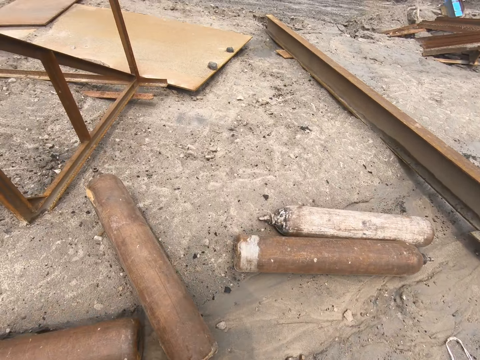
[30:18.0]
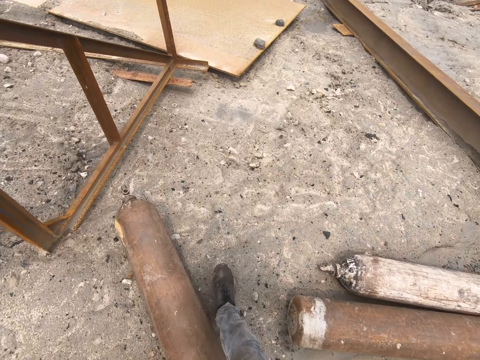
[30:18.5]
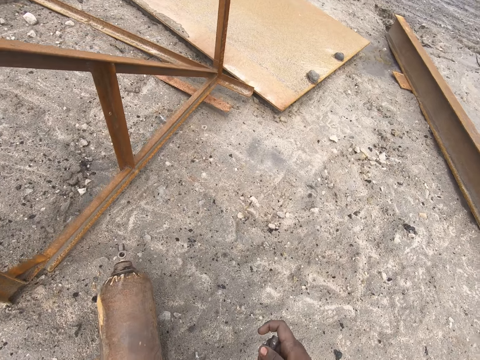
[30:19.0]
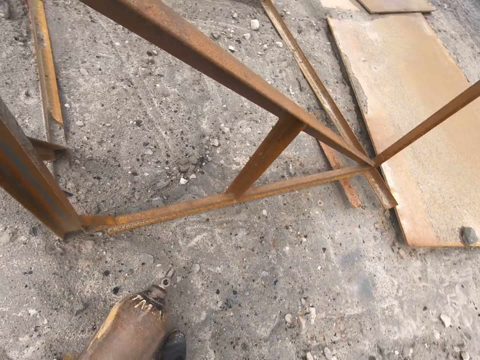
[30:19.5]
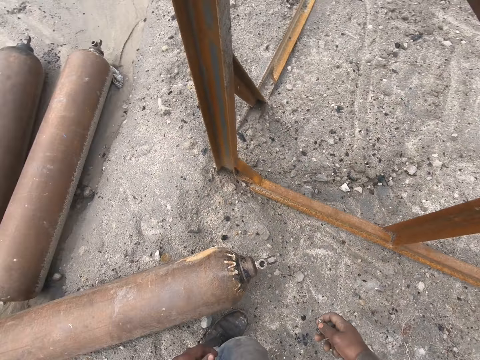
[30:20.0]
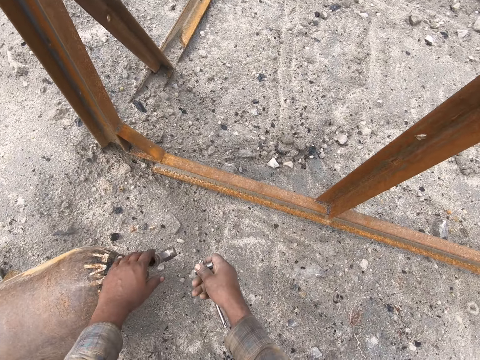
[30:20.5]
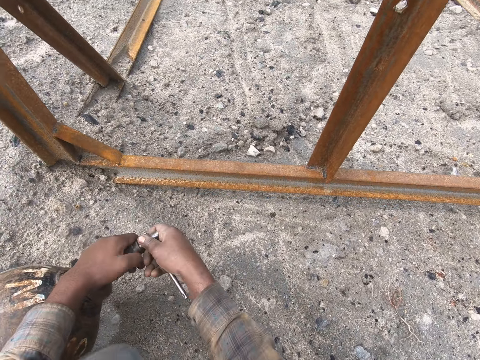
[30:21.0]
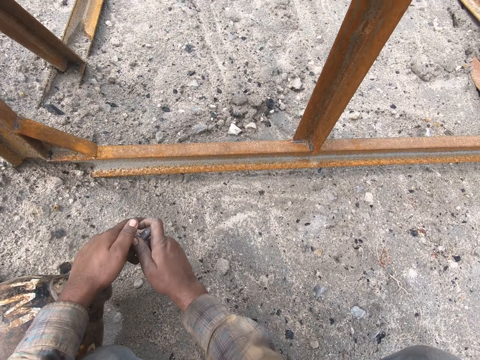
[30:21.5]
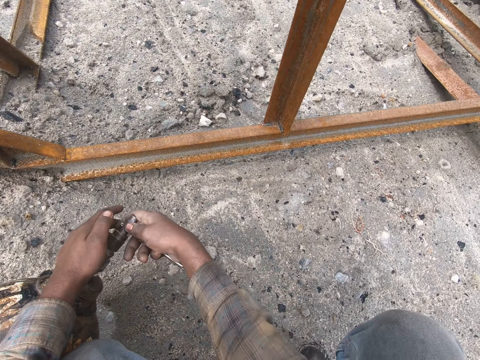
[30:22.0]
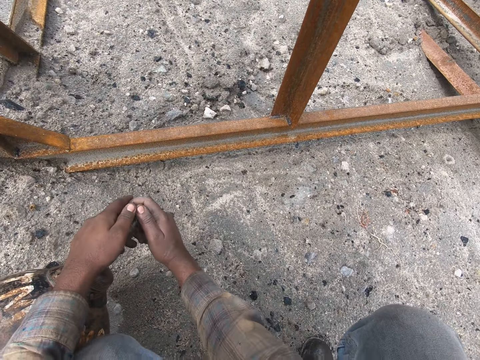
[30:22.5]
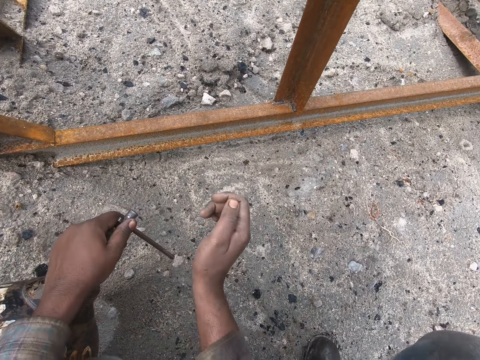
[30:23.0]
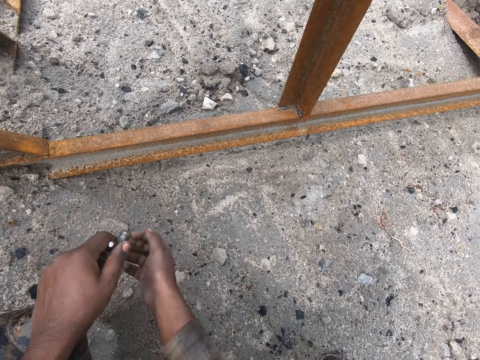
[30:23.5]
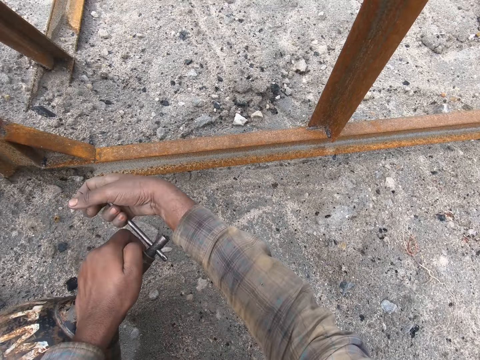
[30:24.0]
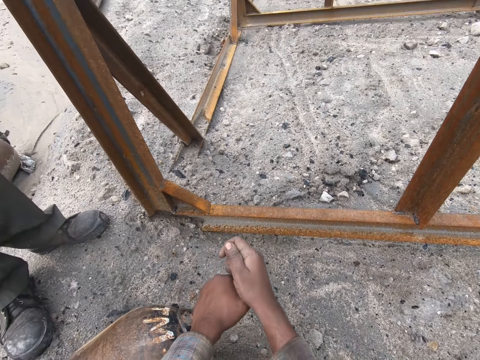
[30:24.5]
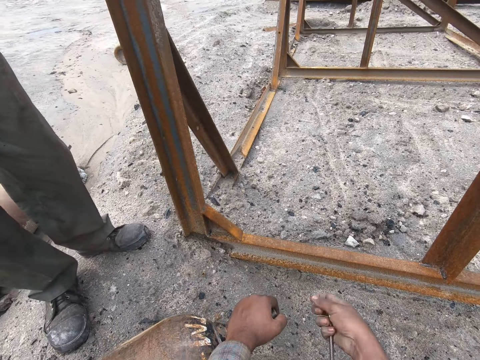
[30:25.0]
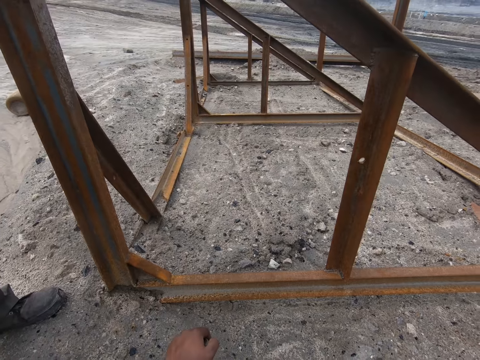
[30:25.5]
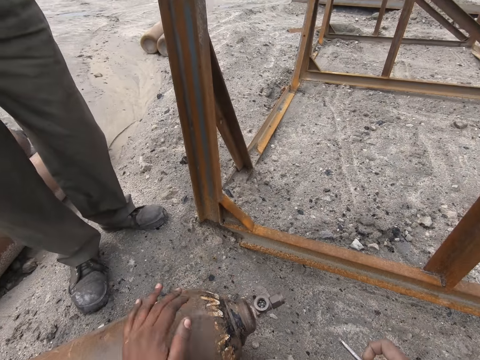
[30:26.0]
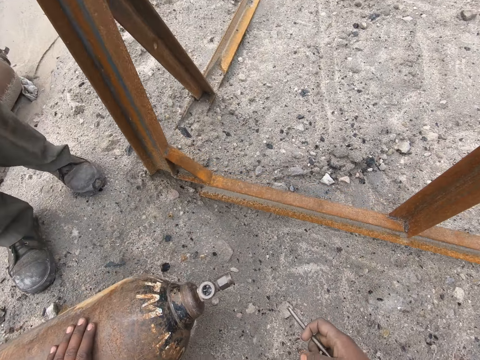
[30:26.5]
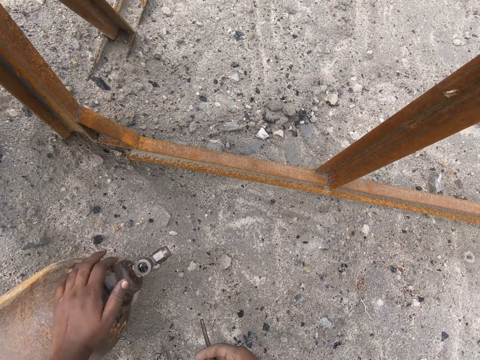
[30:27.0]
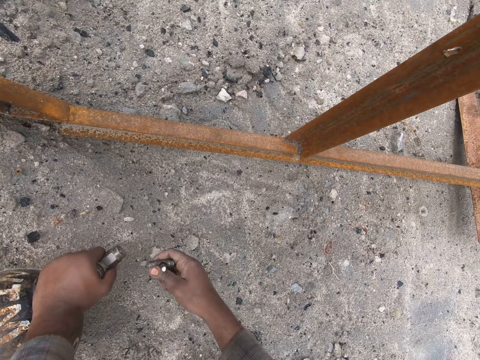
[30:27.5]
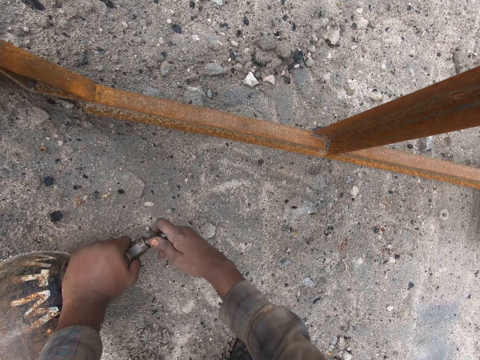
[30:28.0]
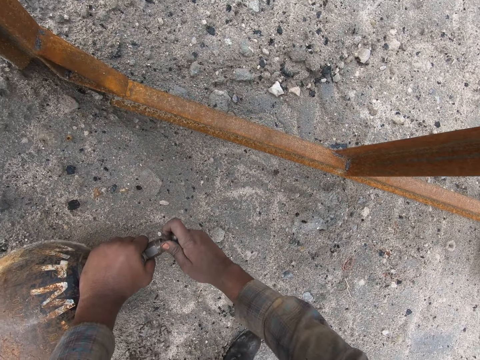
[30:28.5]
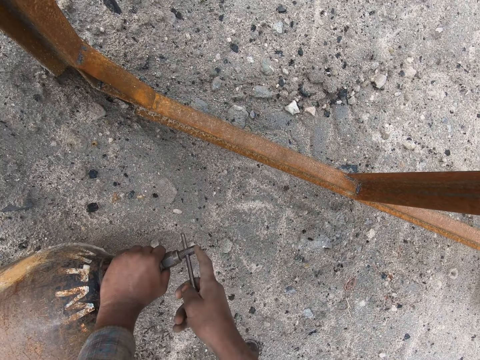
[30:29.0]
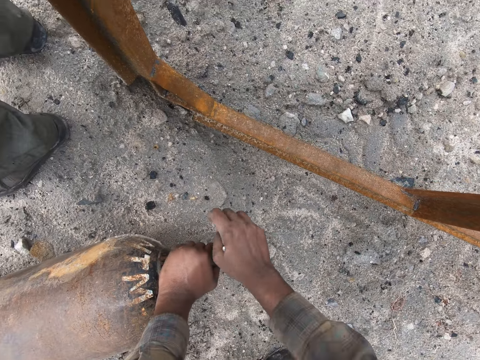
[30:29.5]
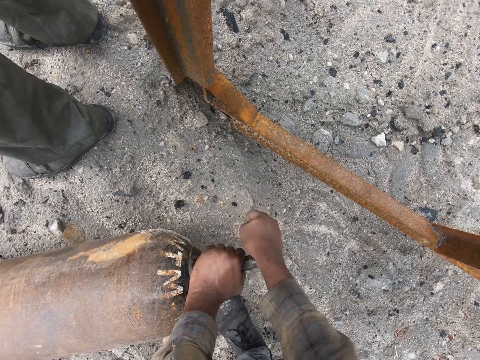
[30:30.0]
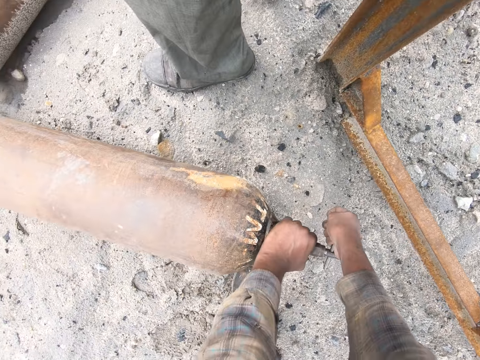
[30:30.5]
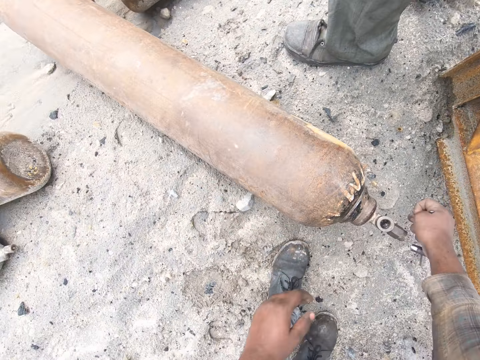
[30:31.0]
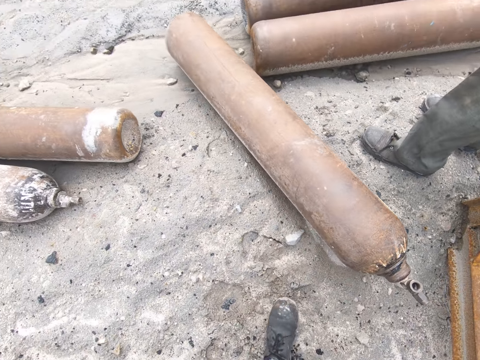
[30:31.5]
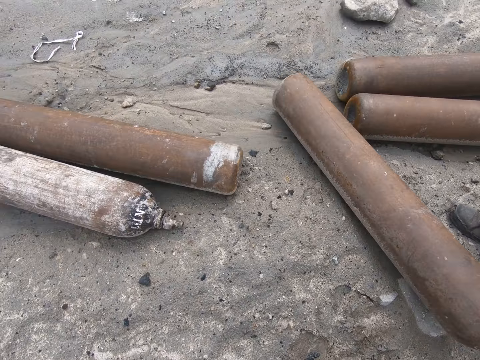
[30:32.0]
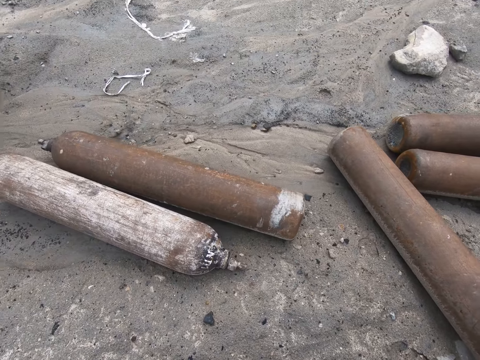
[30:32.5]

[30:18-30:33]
The camera wearer holds a cylinder valve. They fit a key spanner to the cylinder valve. They open the oxygen cylinder with the oxygen cylinder key. They adjust the cylinder valve with the key spanner. They hold the key spanner with the right hand. They touch the gas cylinder with the left hand. They hold the cylinder valve. They fit the key spanner to the cylinder valve. They adjust the cylinder valve with the key spanner.

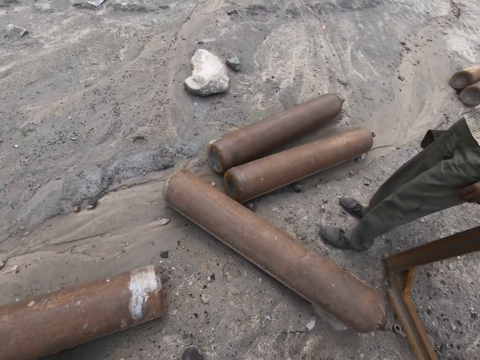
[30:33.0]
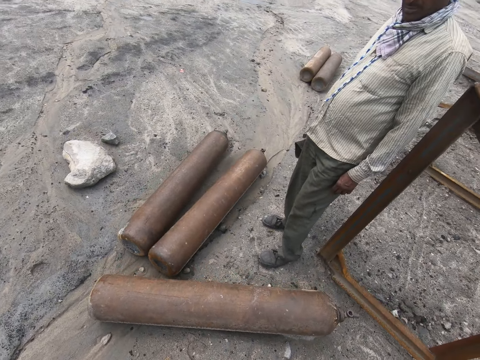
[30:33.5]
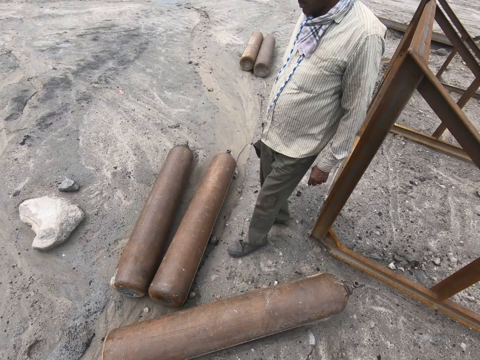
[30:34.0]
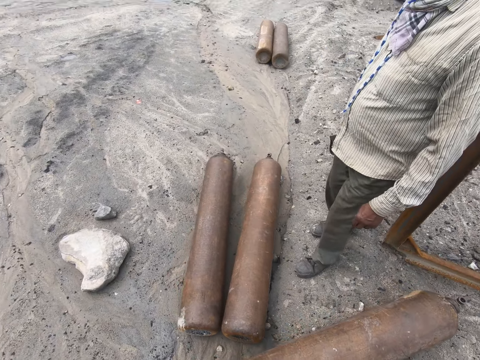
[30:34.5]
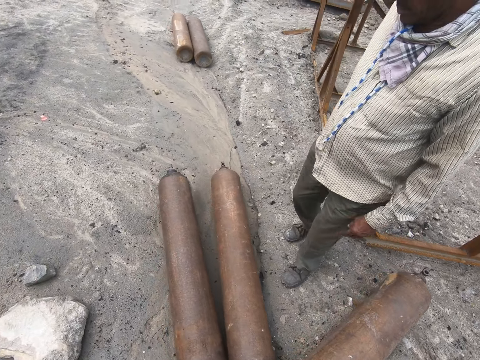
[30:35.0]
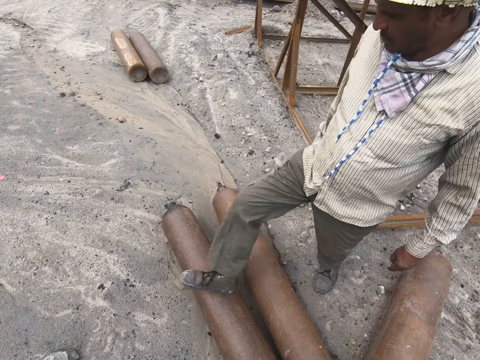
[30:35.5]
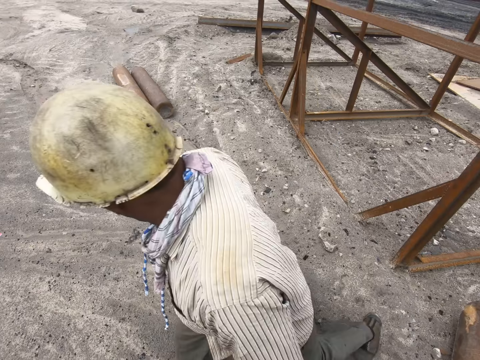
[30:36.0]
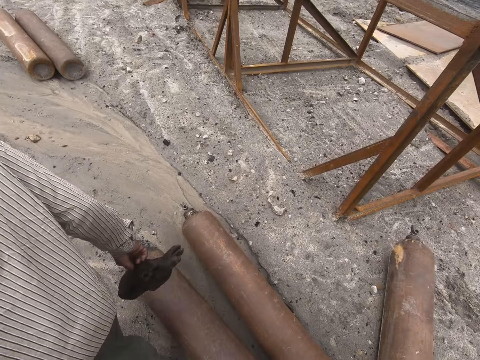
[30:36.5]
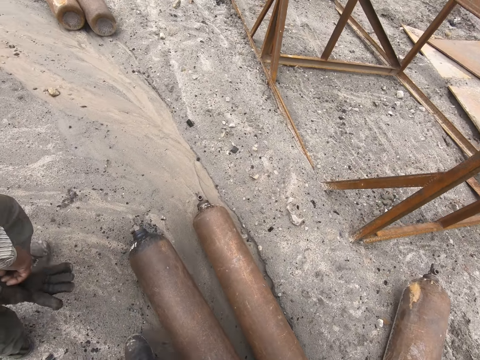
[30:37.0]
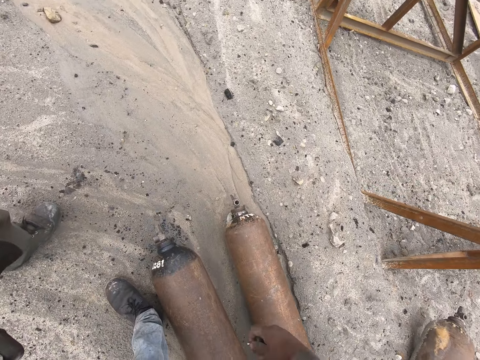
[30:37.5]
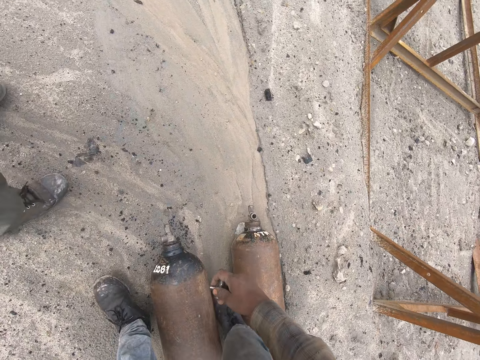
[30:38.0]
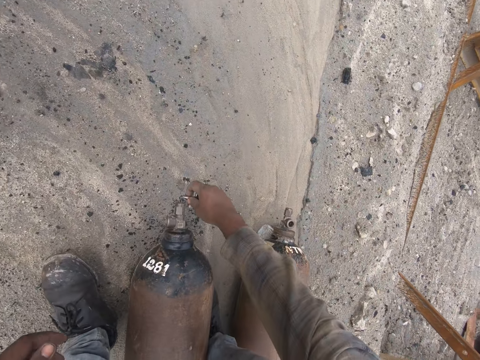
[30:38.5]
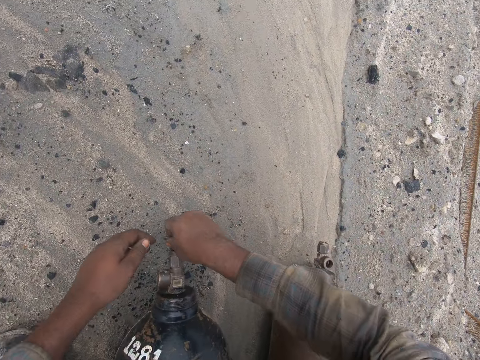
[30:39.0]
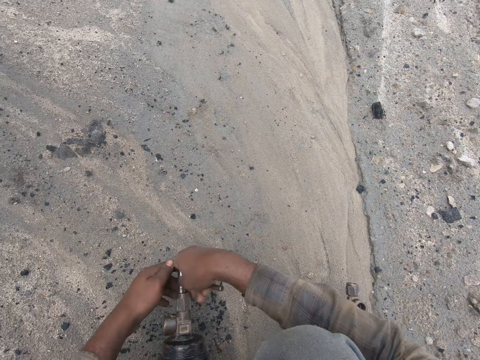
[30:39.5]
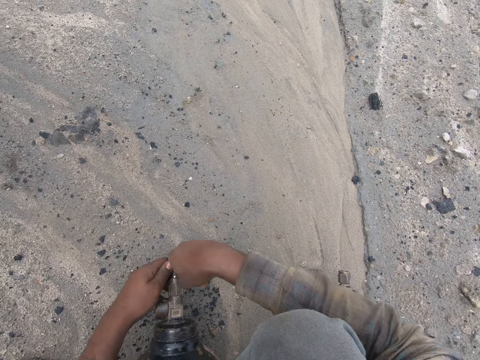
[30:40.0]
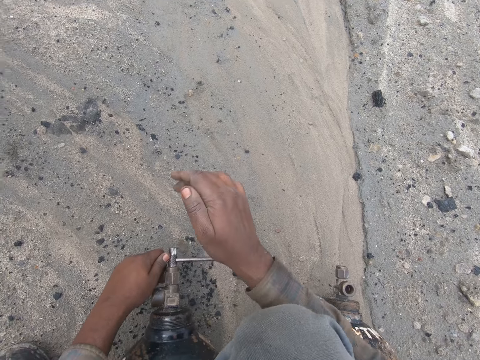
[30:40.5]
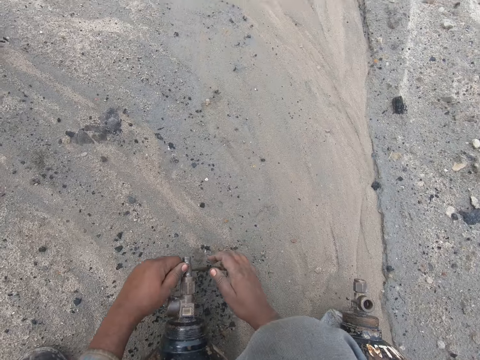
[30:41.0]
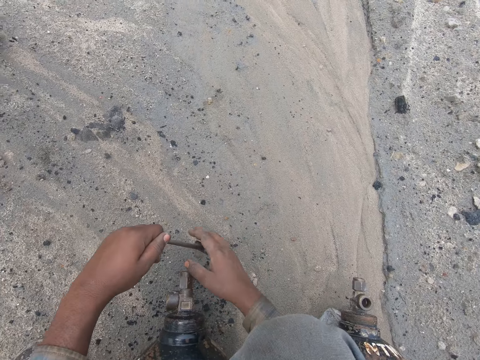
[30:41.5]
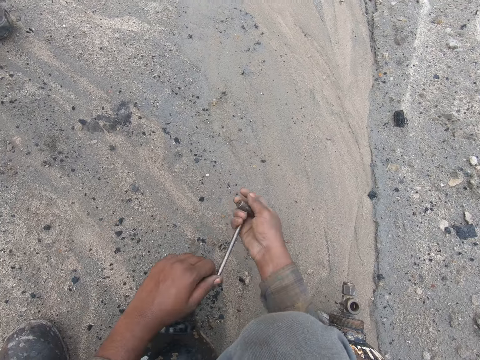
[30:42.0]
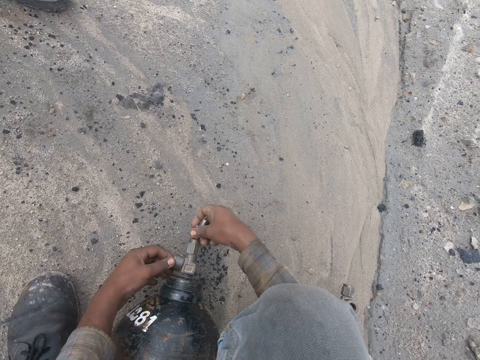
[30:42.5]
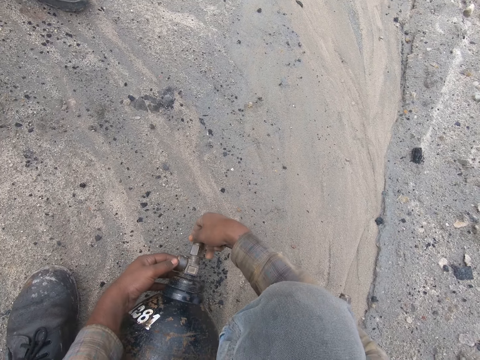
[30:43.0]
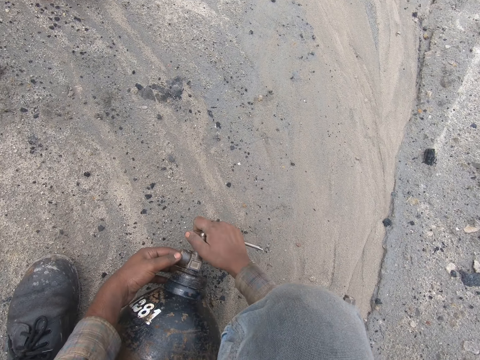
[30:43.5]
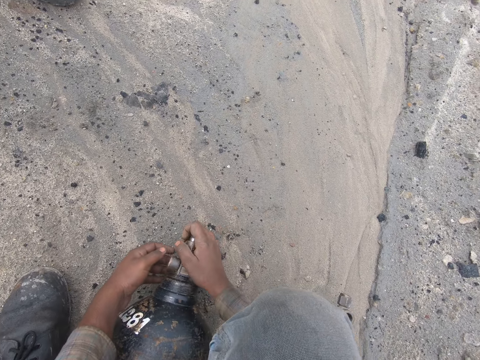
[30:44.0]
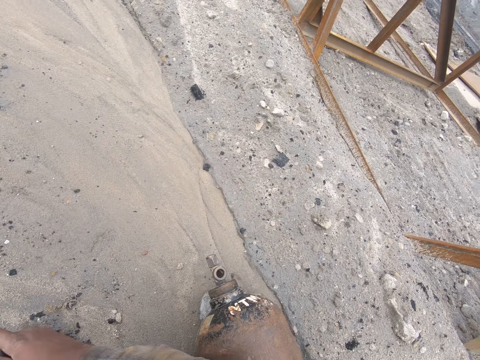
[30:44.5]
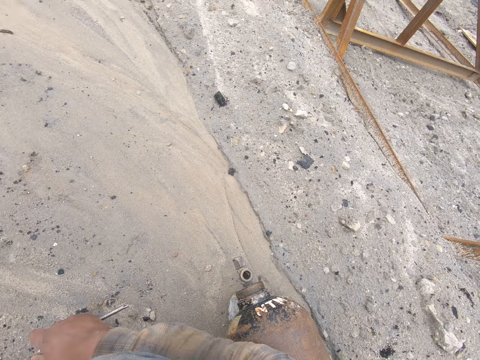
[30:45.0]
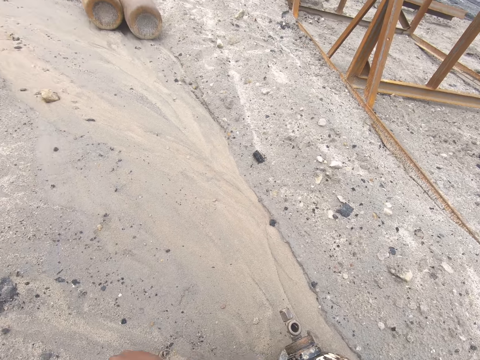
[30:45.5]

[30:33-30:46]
The camera wearer walks around. They fit a key spanner to a cylinder valve. They open the cylinder valve with the key spanner. They hold the key spanner. They hold the cylinder valve. They fit the key spanner to the cylinder valve. They adjust the cylinder valve with the key spanner.
